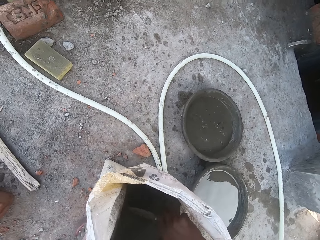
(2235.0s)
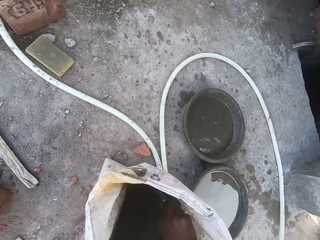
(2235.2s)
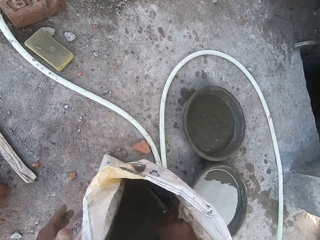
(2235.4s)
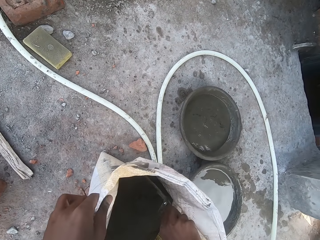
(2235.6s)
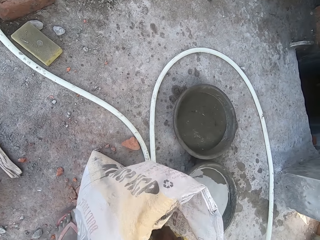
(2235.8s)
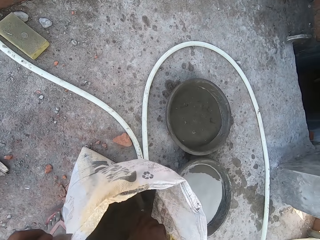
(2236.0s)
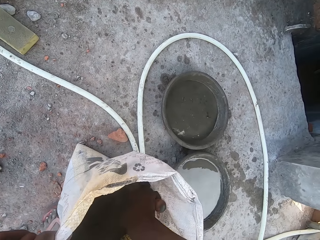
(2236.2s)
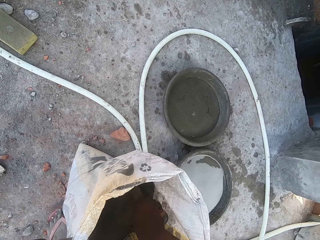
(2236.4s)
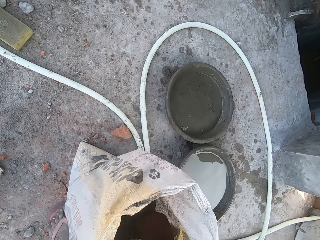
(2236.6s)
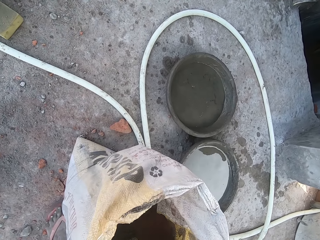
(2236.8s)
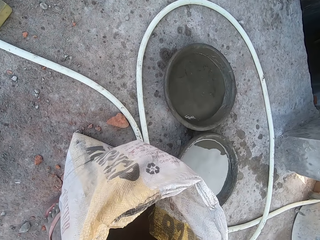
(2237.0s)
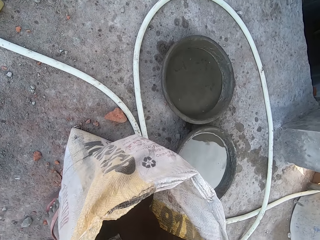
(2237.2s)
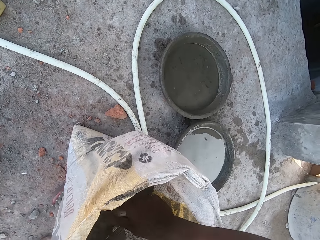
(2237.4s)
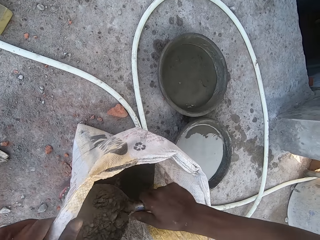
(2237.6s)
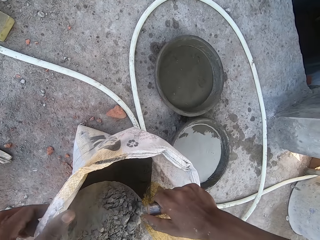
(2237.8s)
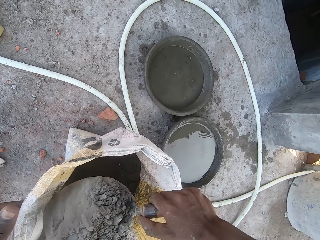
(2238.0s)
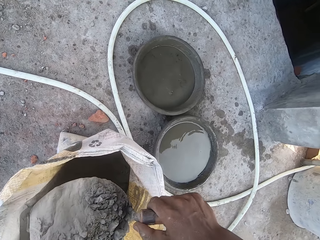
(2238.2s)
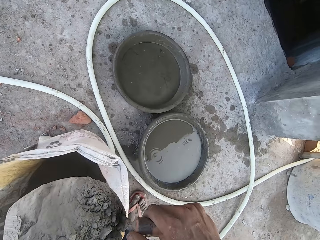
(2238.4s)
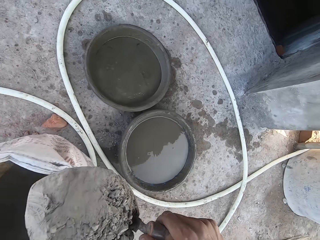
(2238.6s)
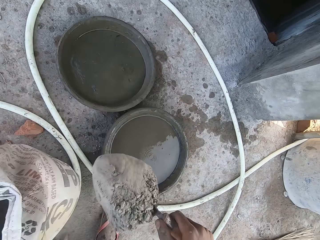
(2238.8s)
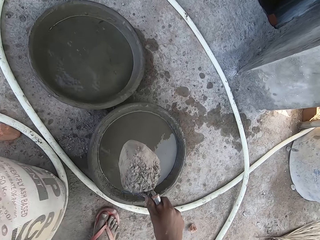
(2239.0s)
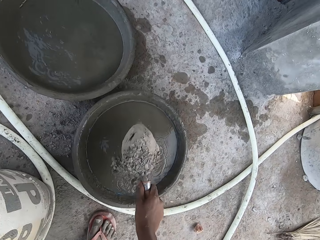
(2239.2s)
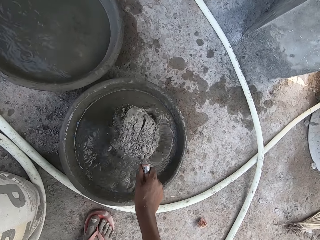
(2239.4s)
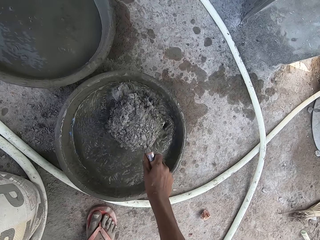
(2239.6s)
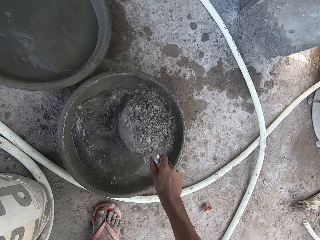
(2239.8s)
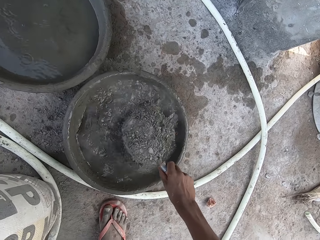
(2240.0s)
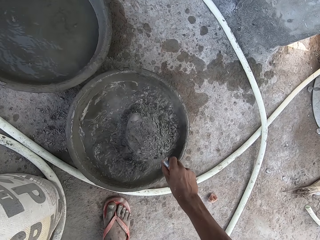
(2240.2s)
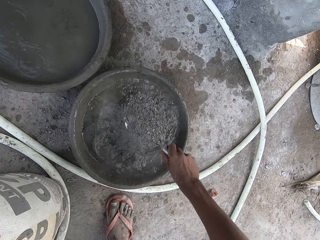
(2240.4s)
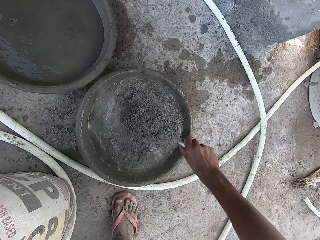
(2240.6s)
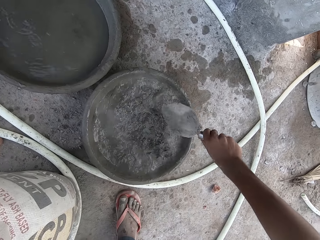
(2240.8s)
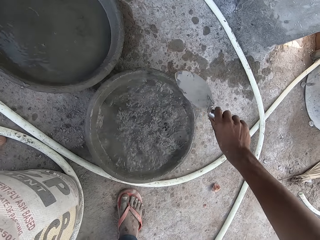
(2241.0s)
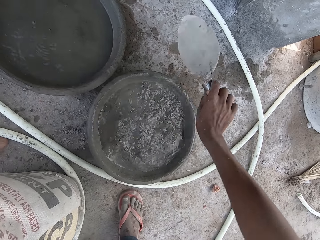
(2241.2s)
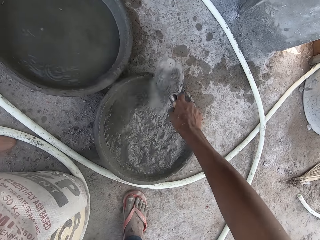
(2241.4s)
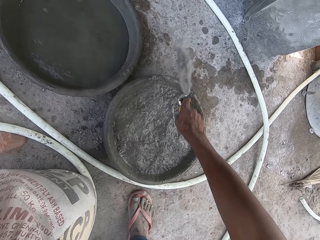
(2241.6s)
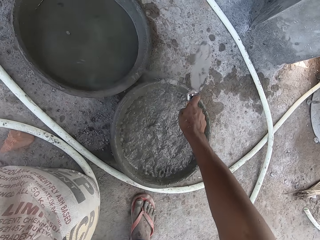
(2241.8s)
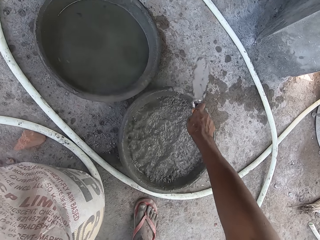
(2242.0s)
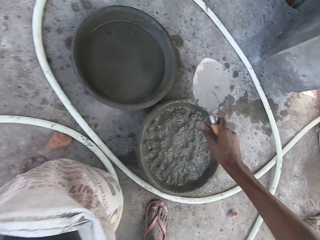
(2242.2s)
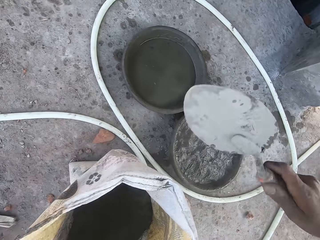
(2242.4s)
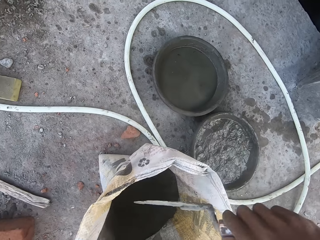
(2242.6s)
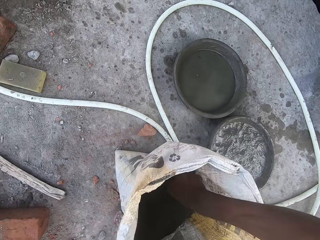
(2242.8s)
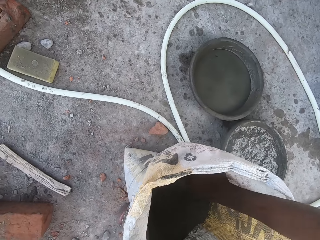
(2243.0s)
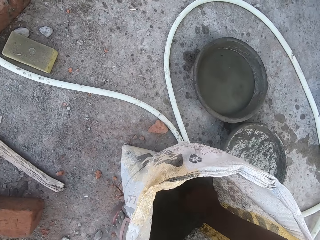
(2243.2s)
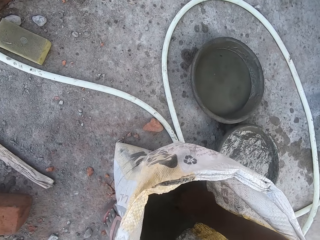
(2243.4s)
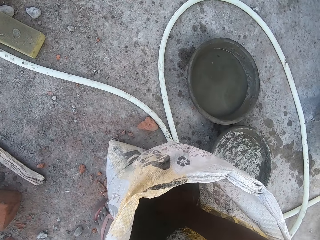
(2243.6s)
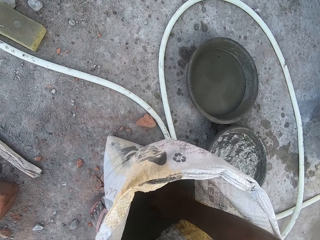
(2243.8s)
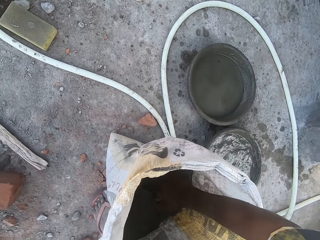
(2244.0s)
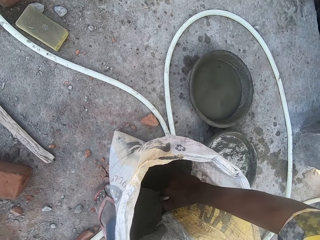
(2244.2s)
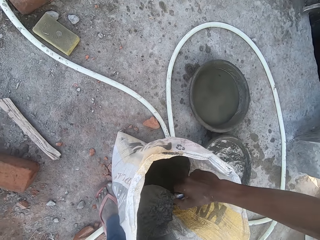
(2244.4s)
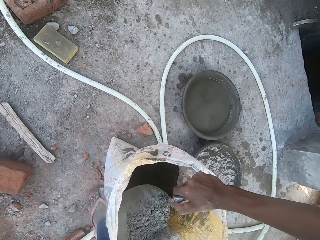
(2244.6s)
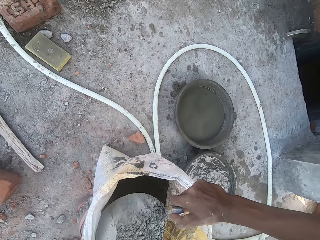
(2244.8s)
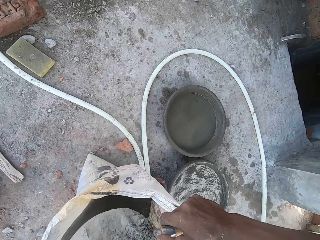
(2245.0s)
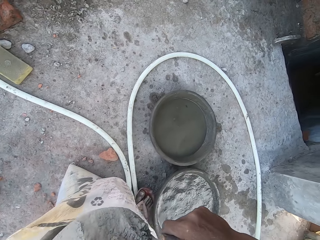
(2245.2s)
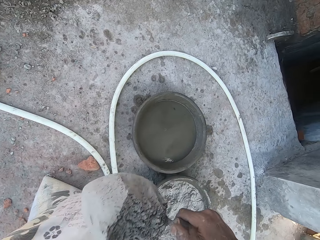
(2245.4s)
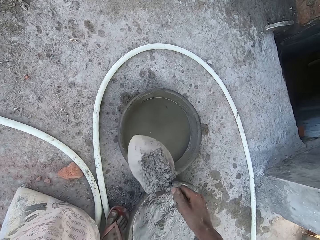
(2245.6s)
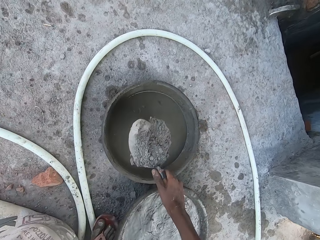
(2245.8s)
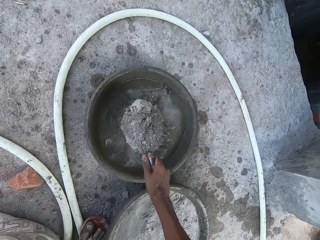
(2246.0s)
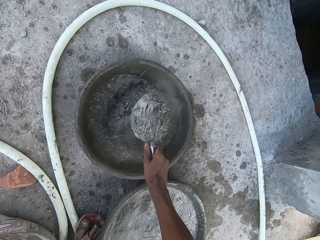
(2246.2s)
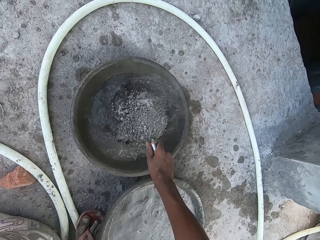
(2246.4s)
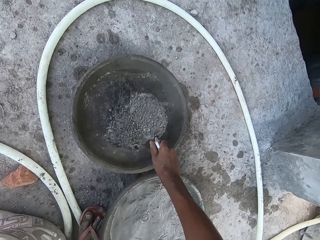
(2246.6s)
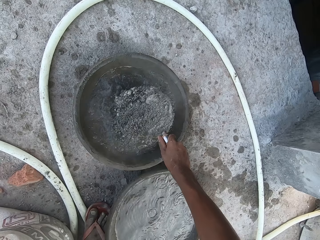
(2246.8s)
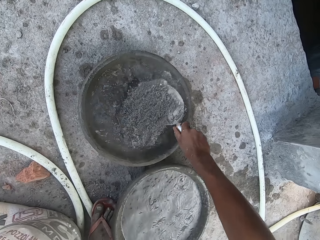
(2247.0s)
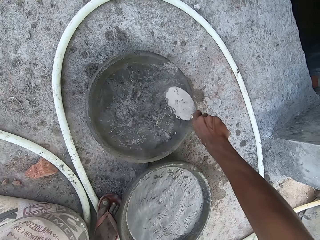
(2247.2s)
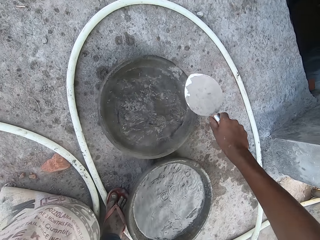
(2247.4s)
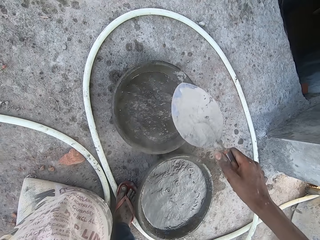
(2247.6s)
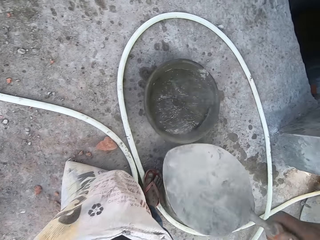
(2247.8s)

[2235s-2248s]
The camera wearer packs cement from the bag with the hand trowel in his right hand. He pours the cement into the bowl of water on the ground with his right hand. He hits the hand trowel on the edge of the bowl with his right hand. He packs cement from the bag with the hand trowel in his right hand. He pours the cement into the bowl of water on the ground with his right hand.

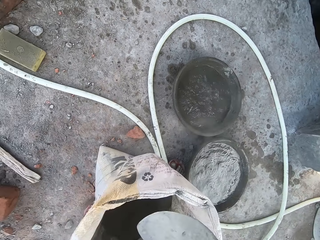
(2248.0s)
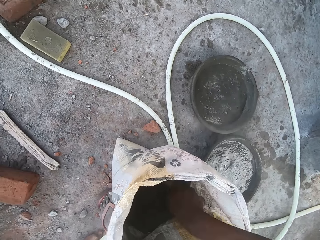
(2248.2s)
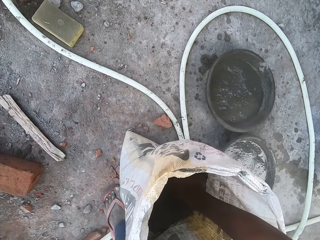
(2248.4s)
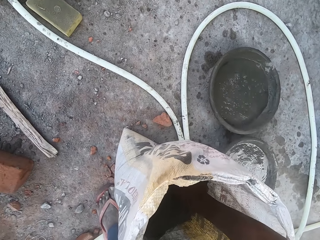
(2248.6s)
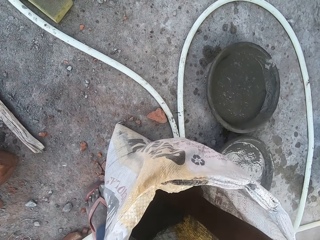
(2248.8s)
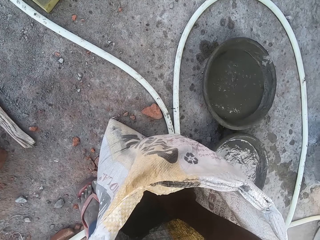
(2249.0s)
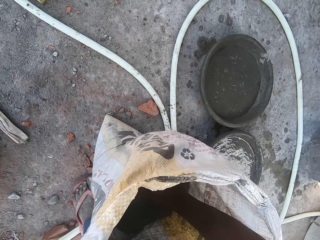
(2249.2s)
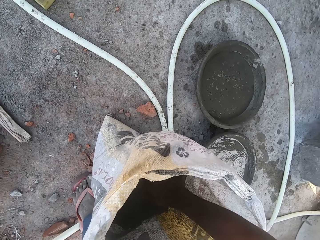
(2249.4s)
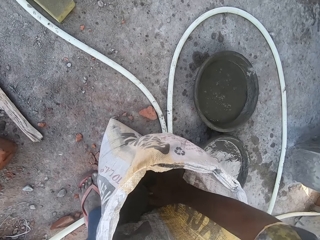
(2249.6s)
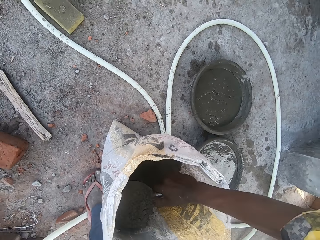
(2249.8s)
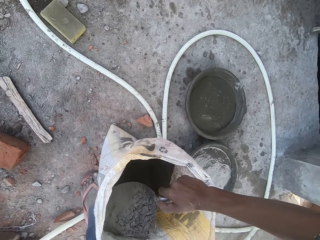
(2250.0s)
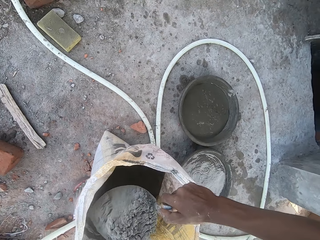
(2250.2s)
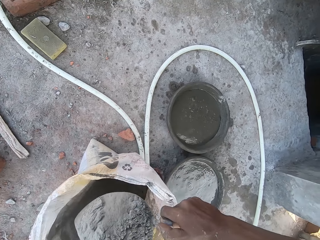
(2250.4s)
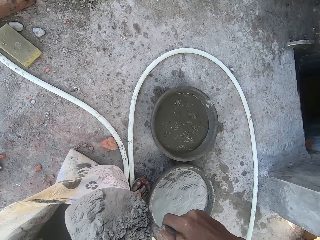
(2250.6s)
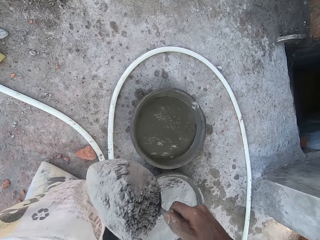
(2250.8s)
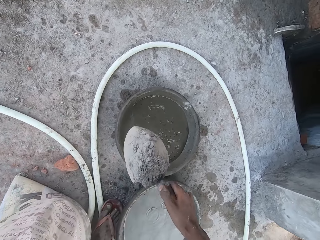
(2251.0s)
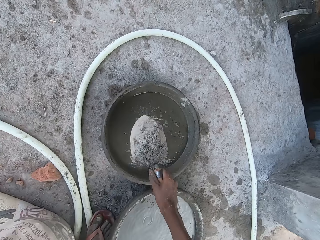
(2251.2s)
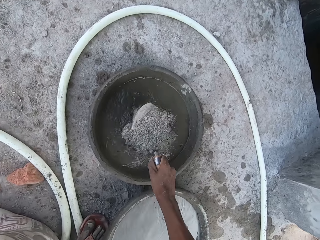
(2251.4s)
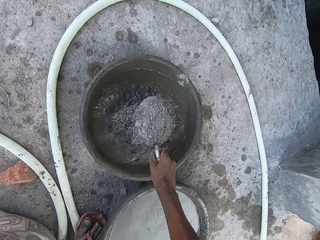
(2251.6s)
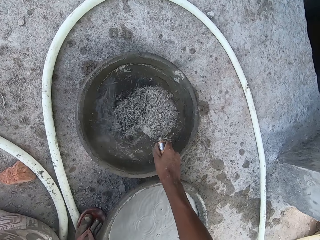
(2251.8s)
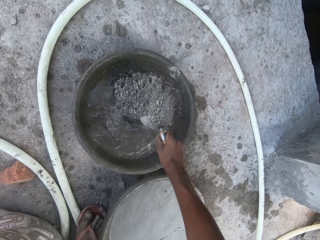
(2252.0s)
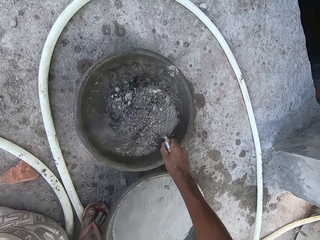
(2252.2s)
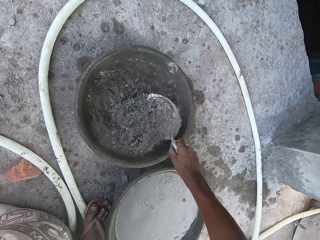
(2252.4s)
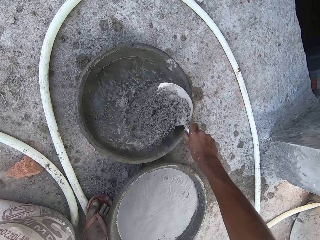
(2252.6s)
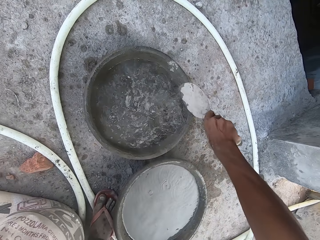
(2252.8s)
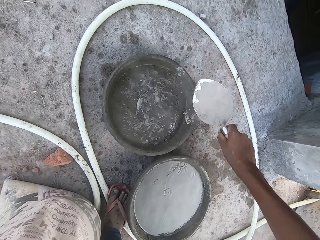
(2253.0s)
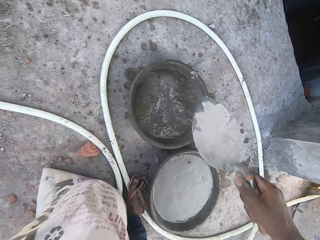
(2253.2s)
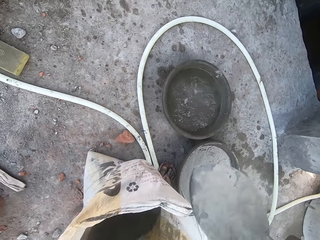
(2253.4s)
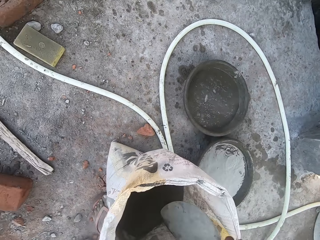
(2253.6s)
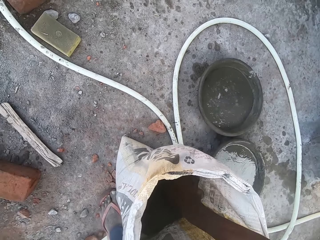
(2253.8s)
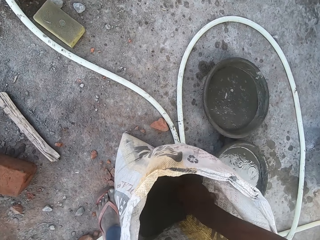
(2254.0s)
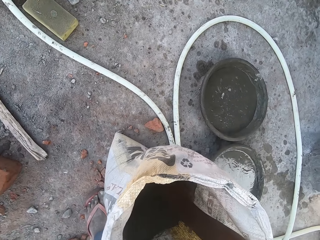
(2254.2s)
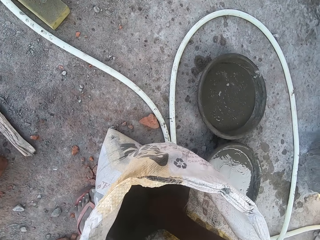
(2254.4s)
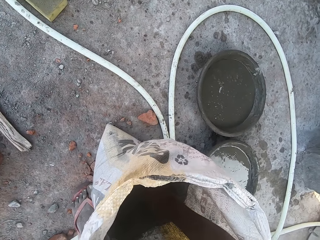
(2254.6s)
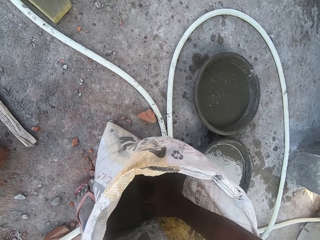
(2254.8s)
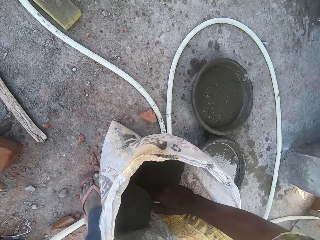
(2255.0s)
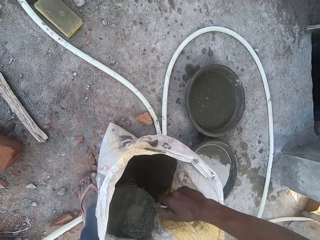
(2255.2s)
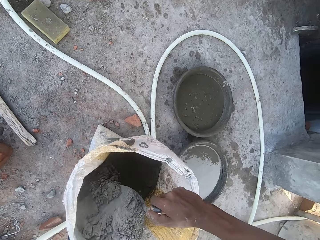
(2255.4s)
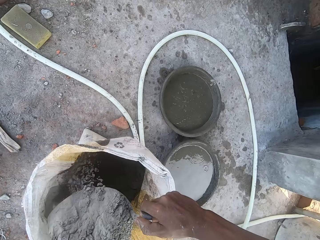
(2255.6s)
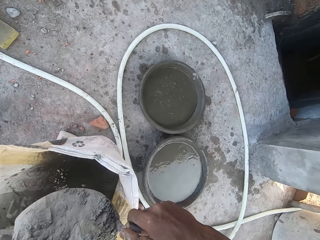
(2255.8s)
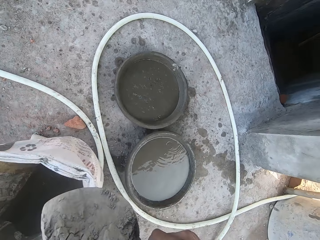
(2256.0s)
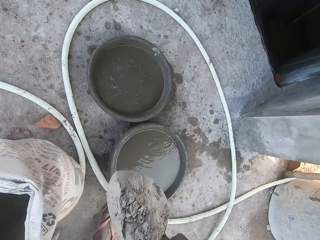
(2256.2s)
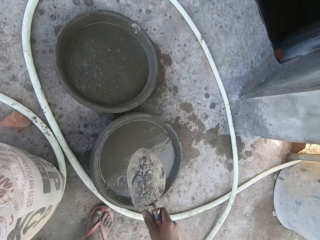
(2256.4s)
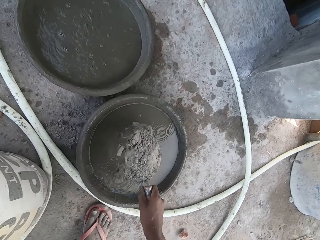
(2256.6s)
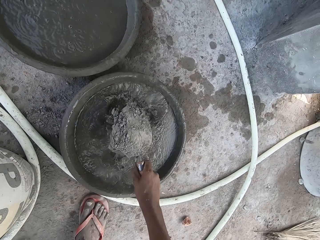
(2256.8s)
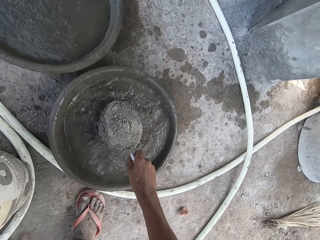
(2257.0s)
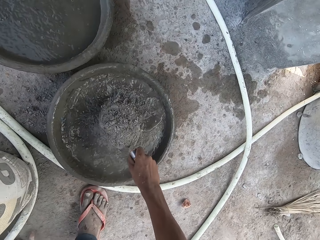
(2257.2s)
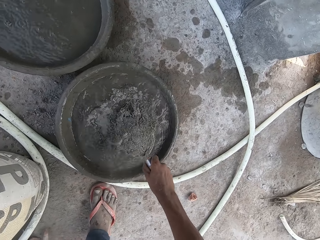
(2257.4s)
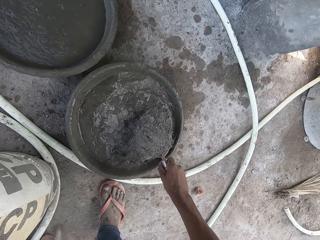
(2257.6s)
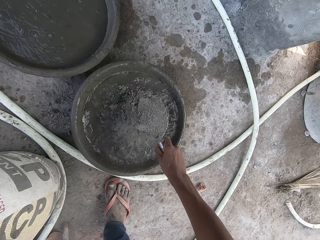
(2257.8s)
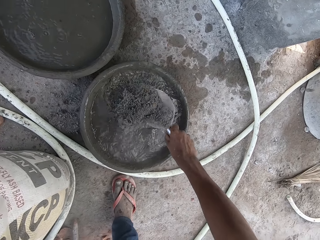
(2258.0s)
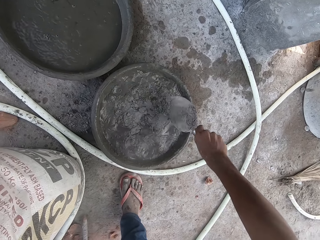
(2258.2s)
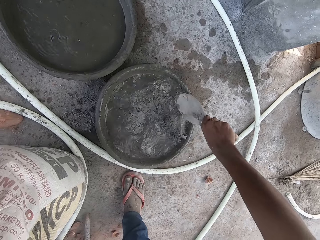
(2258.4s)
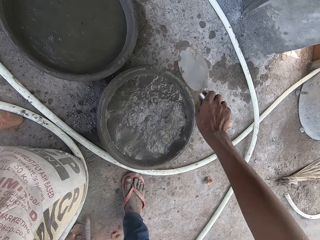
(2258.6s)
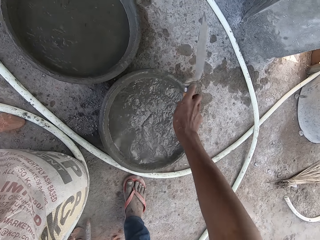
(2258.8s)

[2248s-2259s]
The camera wearer packs cement from the bag with the hand trowel in his right hand. He pours the cement into the bowl of water on the ground with his right hand. He packs cement from the bag with the hand trowel in his right hand. He pours the cement into the bowl of water on the ground with his right hand.
